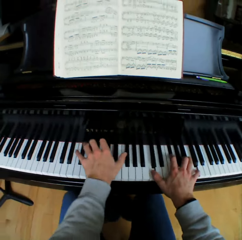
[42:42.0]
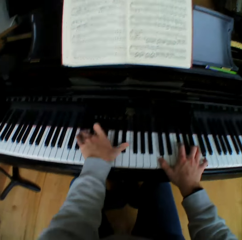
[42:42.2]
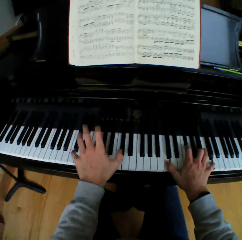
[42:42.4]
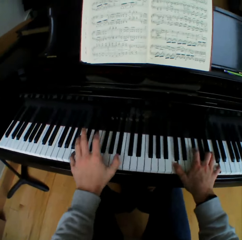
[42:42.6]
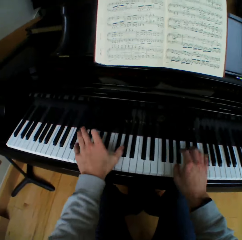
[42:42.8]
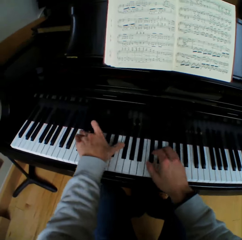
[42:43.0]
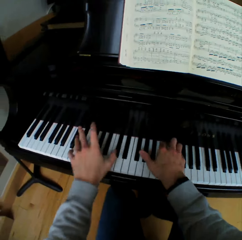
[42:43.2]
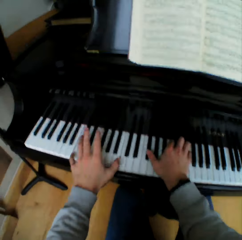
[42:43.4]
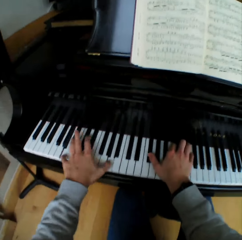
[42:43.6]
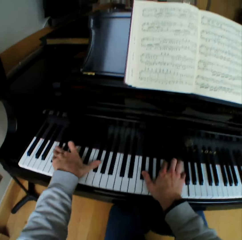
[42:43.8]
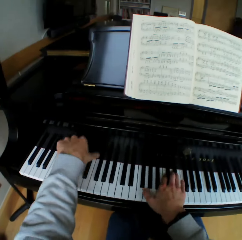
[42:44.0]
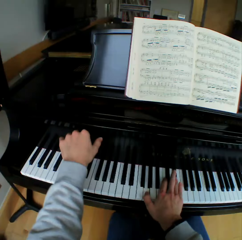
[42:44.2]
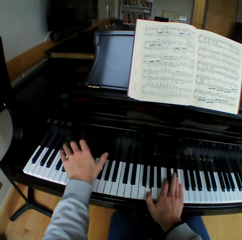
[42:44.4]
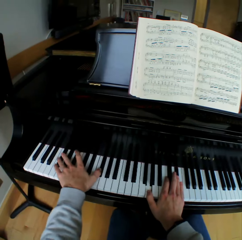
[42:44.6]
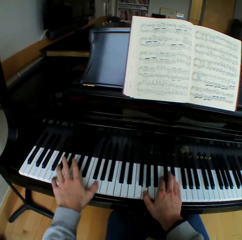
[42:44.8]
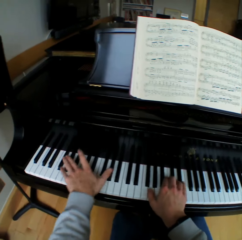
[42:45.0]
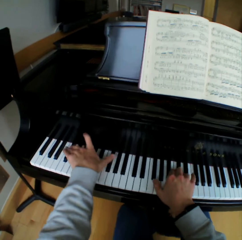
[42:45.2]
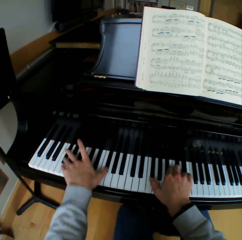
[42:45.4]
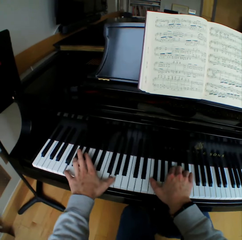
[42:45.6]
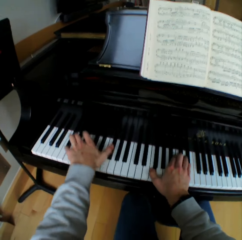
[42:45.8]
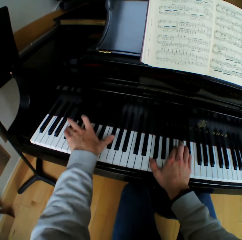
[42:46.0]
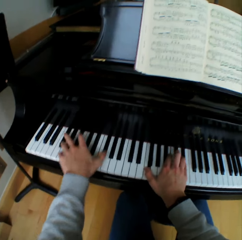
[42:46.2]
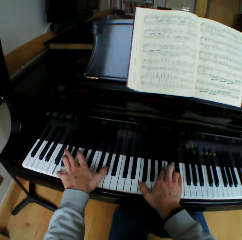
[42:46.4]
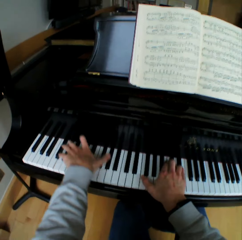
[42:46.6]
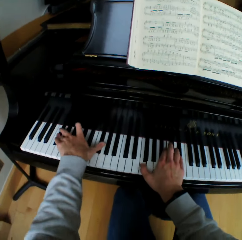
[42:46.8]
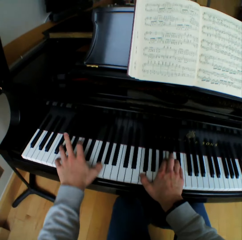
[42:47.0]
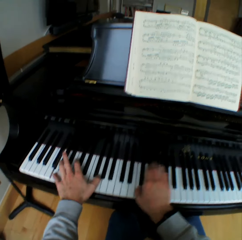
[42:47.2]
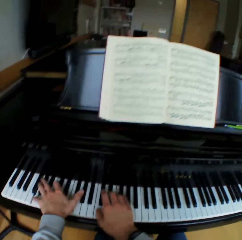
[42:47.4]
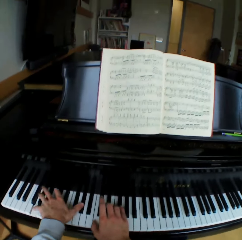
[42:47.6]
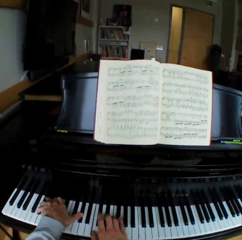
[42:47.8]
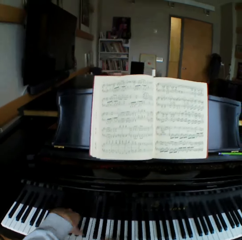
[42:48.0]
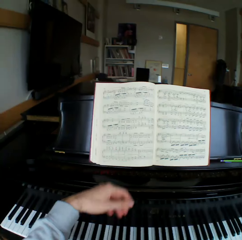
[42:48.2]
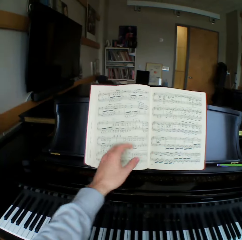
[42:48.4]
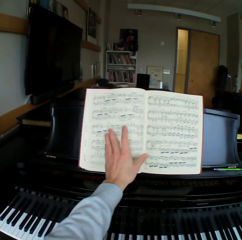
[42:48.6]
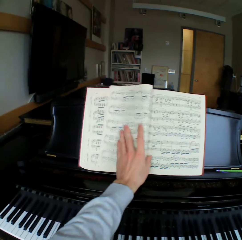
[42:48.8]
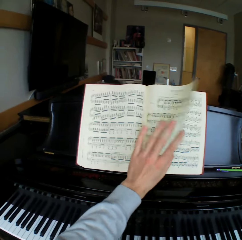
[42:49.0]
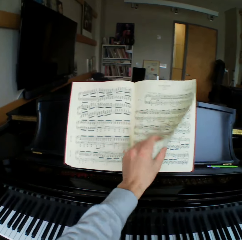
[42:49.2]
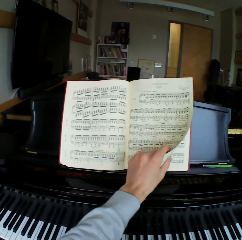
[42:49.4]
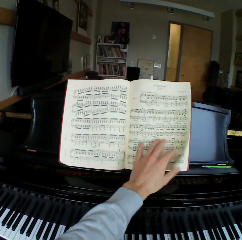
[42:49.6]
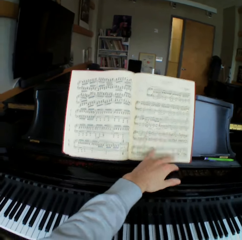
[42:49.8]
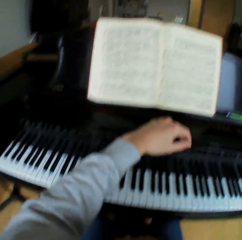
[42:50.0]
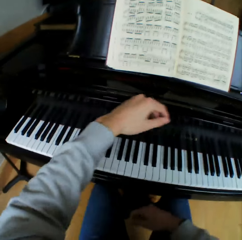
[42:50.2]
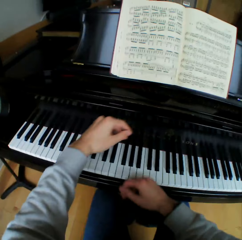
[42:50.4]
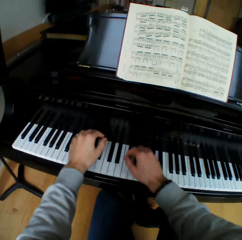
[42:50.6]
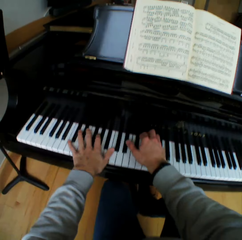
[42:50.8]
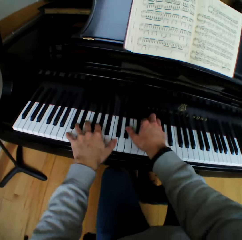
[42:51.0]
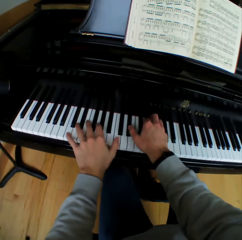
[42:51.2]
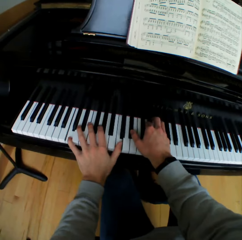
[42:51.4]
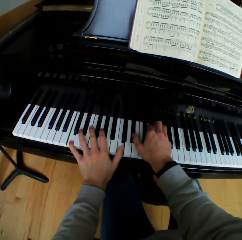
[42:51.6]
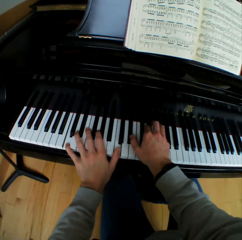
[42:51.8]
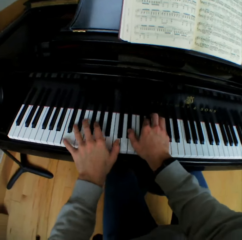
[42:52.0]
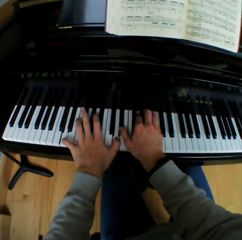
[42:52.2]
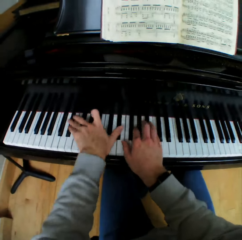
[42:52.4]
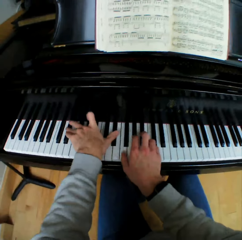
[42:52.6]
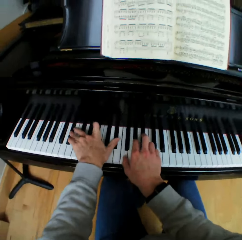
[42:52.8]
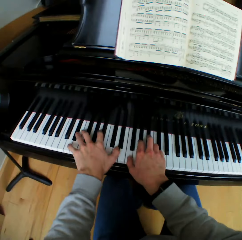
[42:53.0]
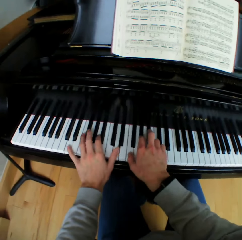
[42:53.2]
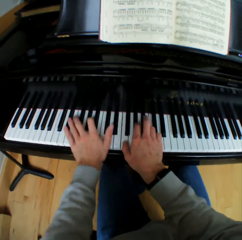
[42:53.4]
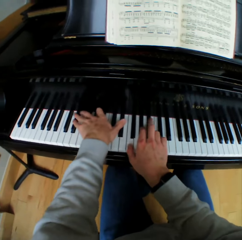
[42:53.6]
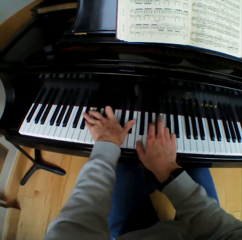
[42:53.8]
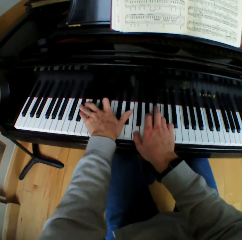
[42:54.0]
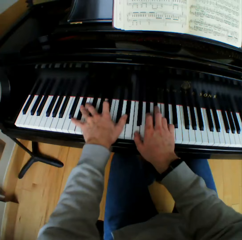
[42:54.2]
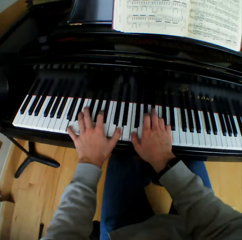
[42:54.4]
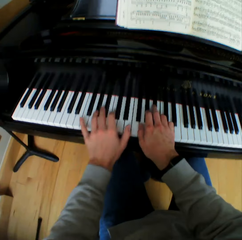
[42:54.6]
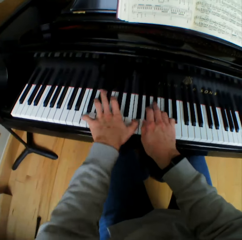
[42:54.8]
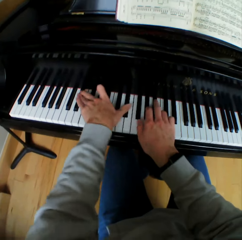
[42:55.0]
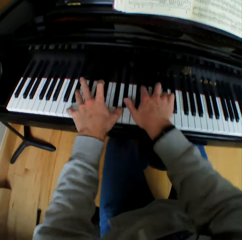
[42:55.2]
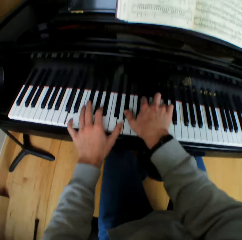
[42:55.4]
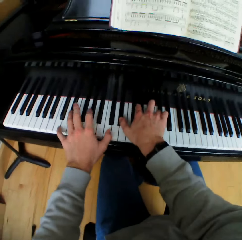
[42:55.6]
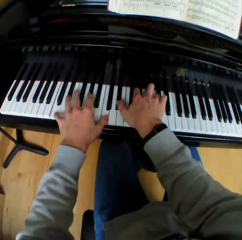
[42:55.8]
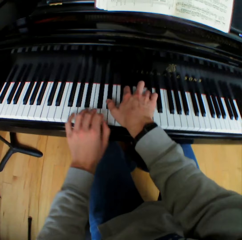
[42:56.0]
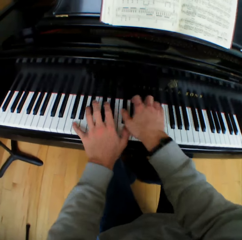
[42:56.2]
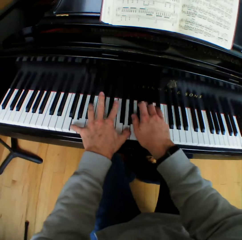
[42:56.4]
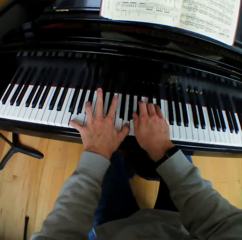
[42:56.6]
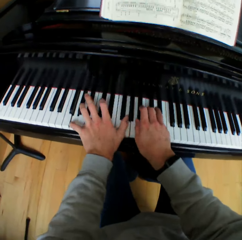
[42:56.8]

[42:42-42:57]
The camera wearer flips a sheet of the music note book to the right with his left hand. He plays the piano with both hands.

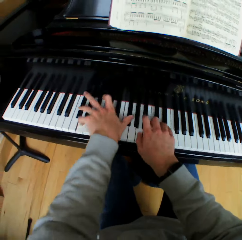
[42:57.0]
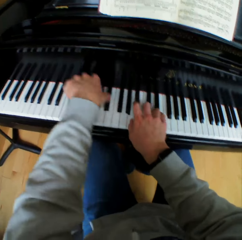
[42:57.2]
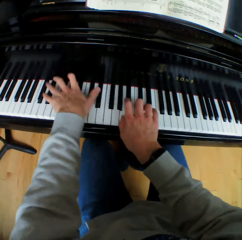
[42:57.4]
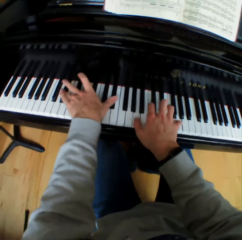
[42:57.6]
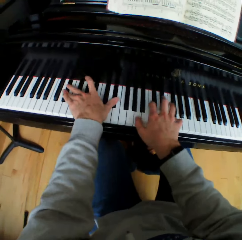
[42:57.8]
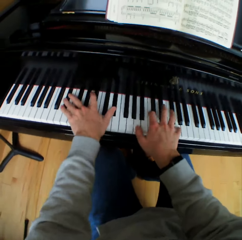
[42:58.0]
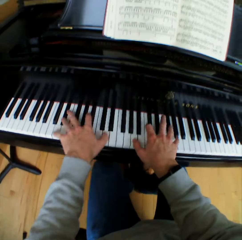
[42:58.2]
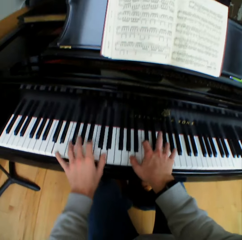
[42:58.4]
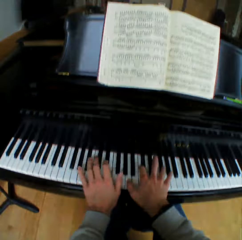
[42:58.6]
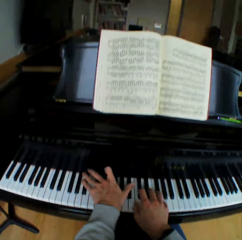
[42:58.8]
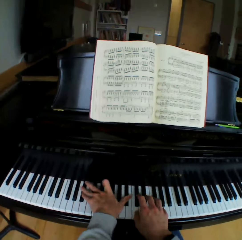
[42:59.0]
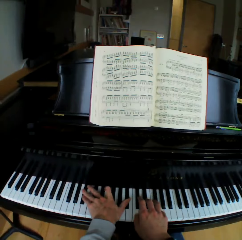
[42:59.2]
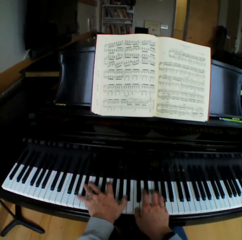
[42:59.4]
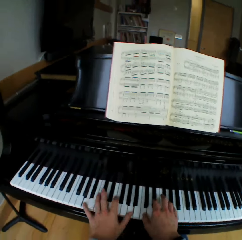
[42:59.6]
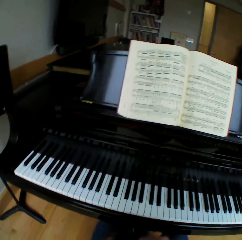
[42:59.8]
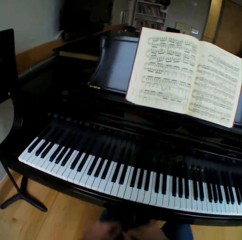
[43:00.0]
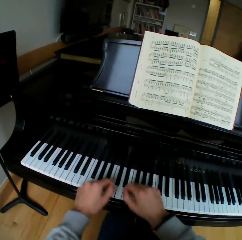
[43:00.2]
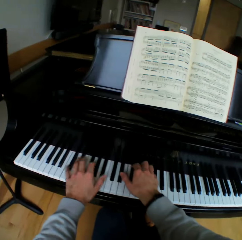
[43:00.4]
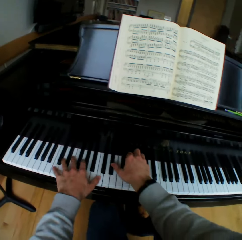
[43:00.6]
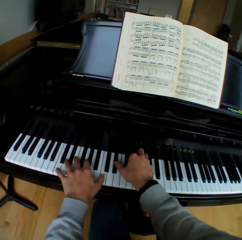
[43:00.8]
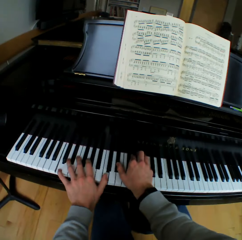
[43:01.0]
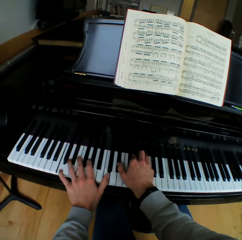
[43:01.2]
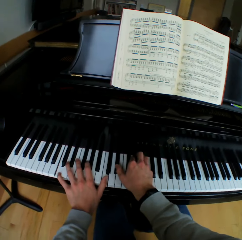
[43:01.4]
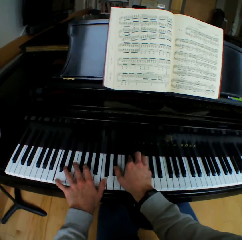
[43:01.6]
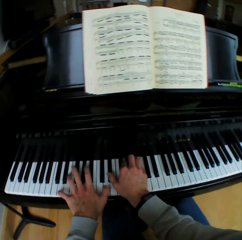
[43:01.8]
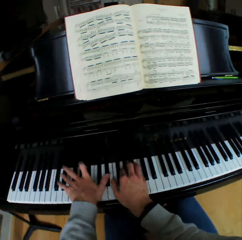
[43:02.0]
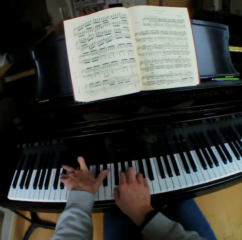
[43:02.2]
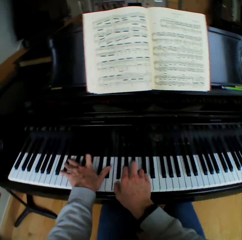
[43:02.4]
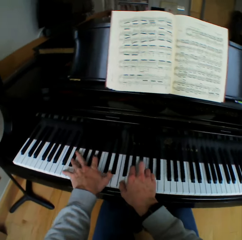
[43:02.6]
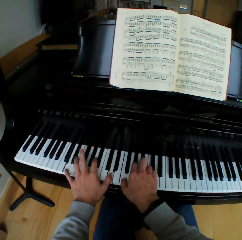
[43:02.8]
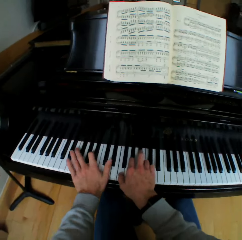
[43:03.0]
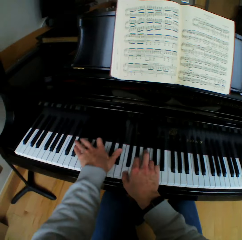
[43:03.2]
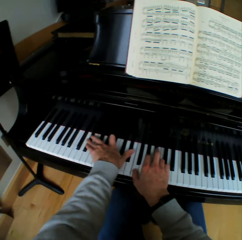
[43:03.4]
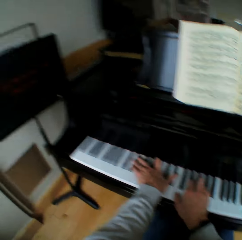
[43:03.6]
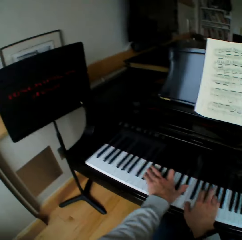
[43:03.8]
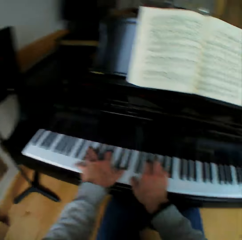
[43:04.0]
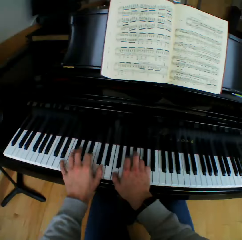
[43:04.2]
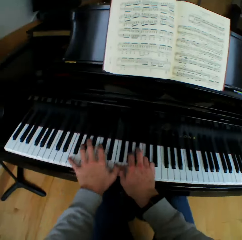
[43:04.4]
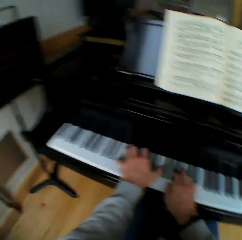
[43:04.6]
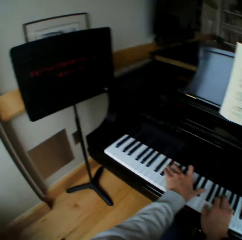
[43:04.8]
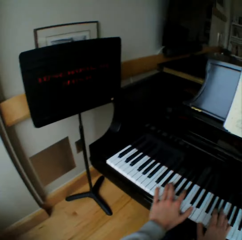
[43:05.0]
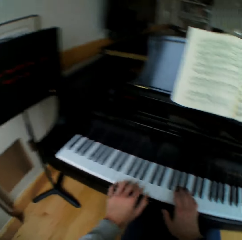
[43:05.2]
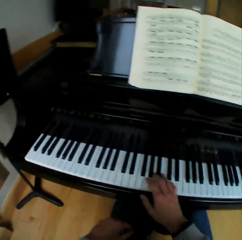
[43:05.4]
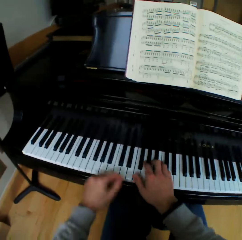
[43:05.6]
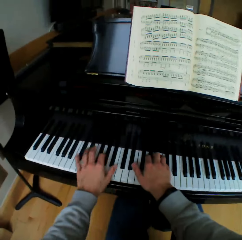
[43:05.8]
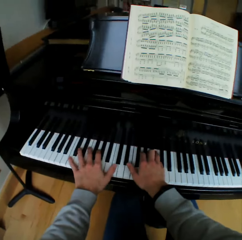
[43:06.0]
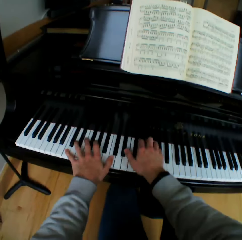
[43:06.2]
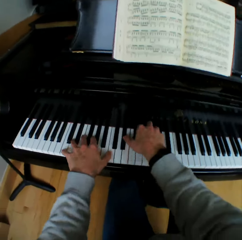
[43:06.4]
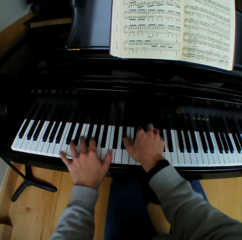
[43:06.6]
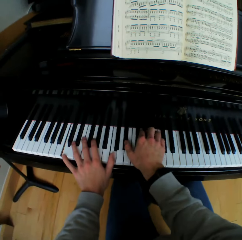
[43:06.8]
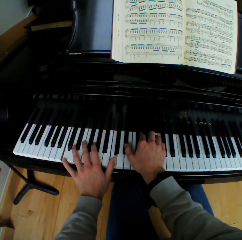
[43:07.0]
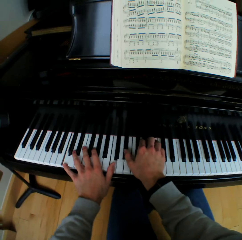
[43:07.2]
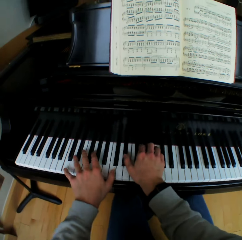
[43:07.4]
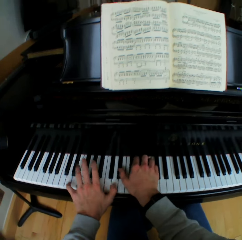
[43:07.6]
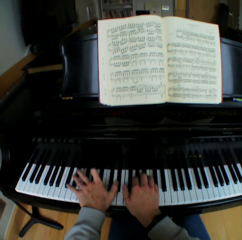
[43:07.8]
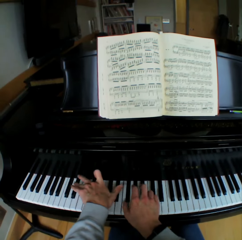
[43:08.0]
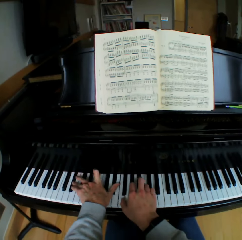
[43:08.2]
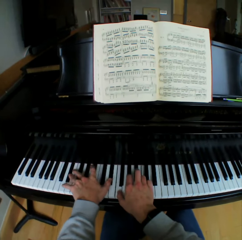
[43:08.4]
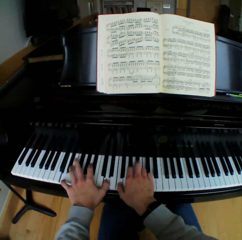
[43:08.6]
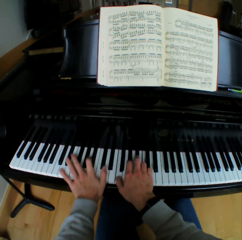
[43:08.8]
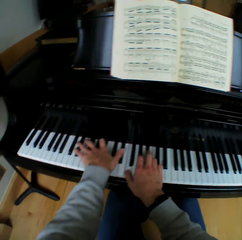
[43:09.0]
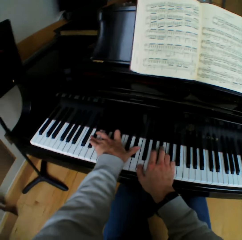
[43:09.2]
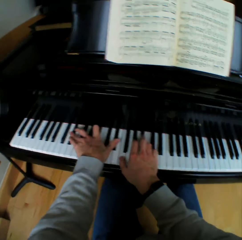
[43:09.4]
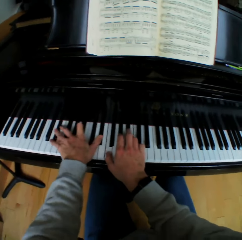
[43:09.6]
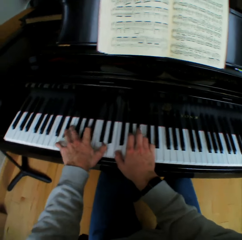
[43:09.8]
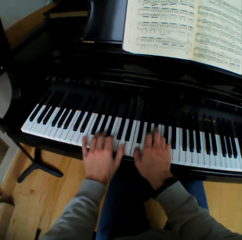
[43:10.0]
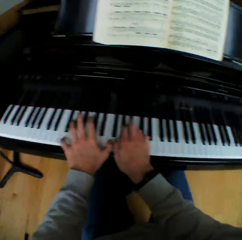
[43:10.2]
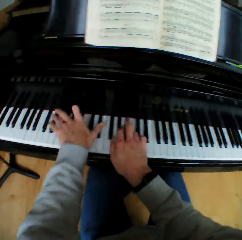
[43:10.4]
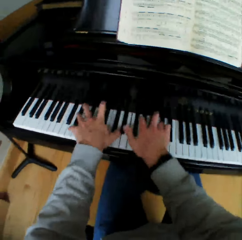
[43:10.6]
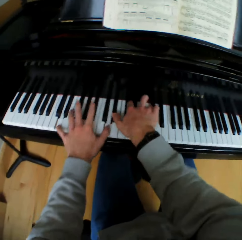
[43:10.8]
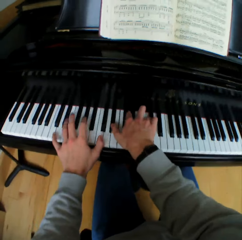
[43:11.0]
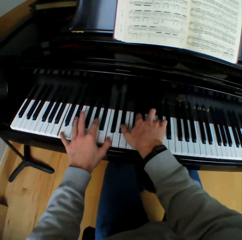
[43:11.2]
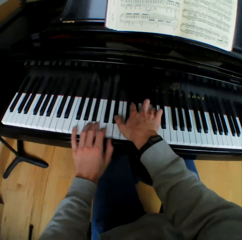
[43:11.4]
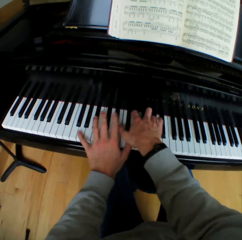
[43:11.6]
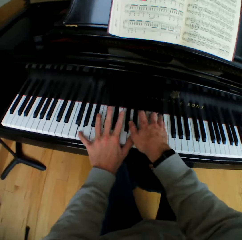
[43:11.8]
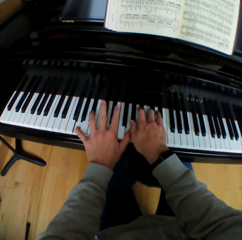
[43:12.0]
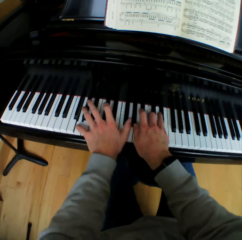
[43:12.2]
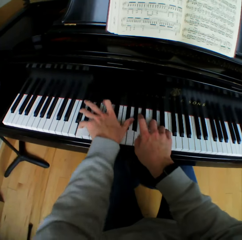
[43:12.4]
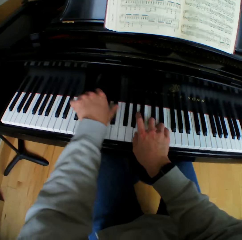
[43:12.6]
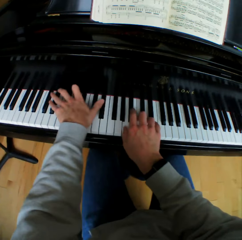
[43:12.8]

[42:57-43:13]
The camera wearer takes both hands off the piano. He stops playing the piano. He plays the piano with both hands. He looks at the left side, looks at the piano and looks at the left side again. He moves his left hand from the piano keys. He moves his left hand to the piano keys. He plays the piano with both hands.
